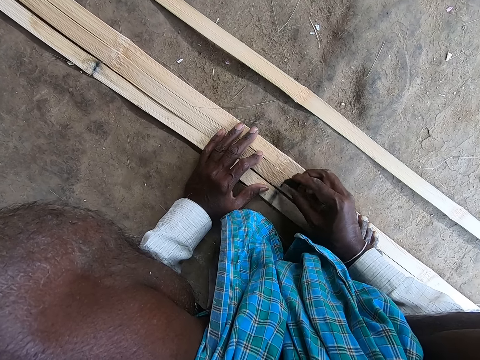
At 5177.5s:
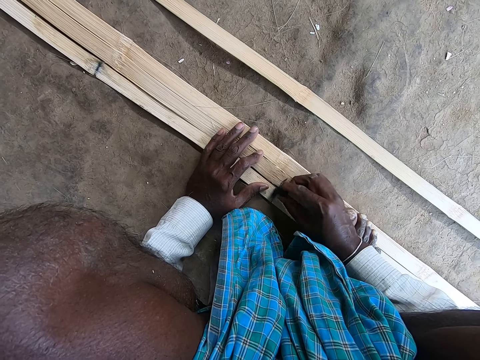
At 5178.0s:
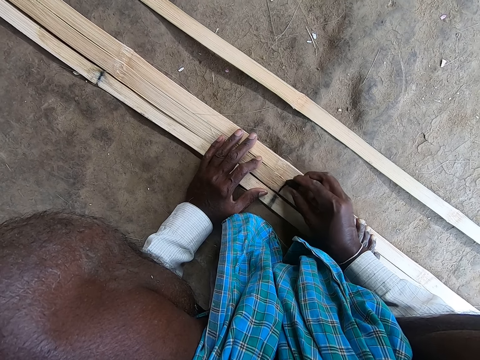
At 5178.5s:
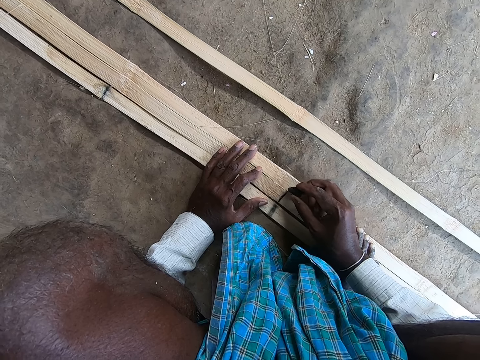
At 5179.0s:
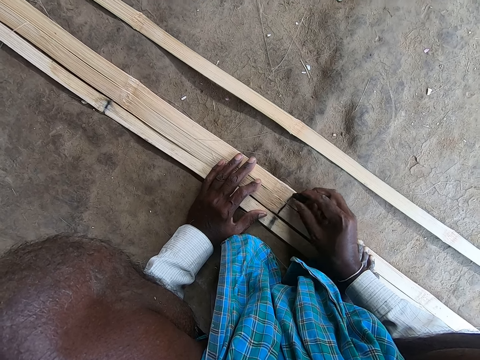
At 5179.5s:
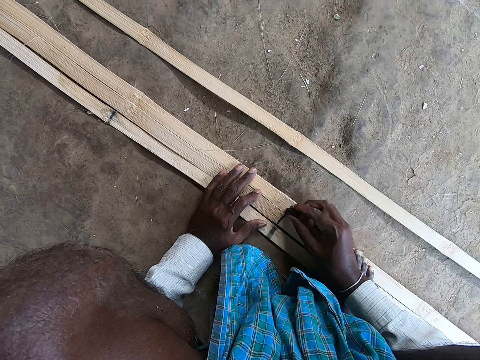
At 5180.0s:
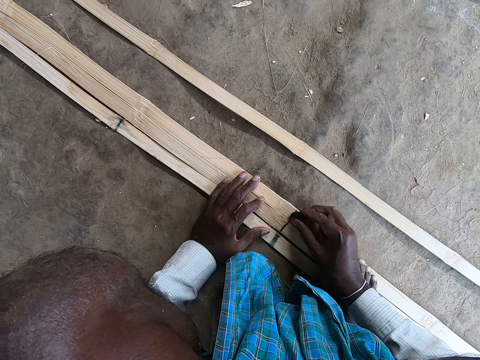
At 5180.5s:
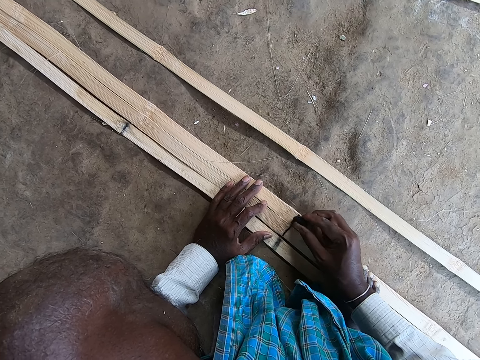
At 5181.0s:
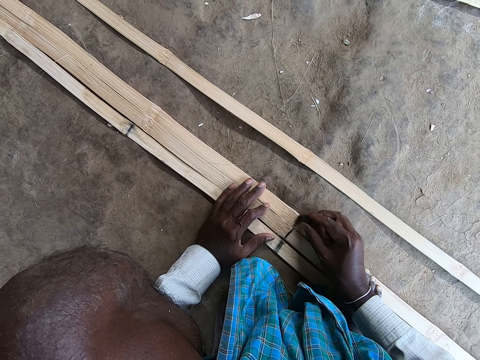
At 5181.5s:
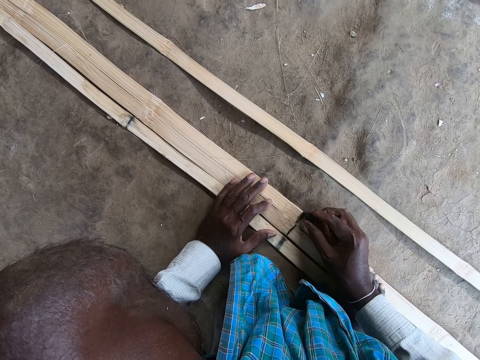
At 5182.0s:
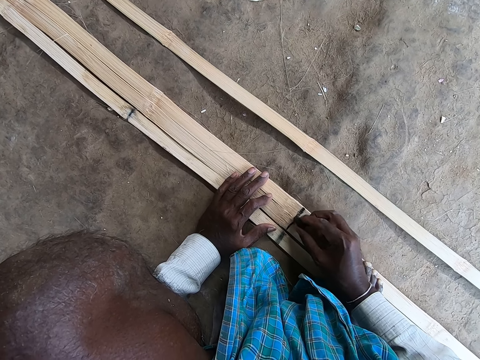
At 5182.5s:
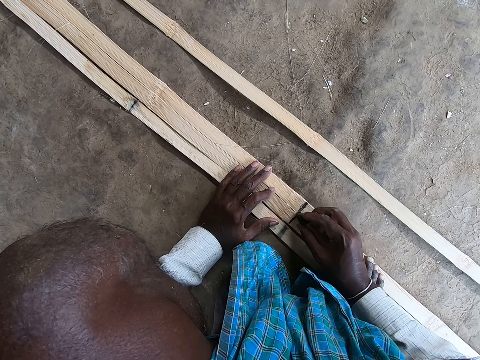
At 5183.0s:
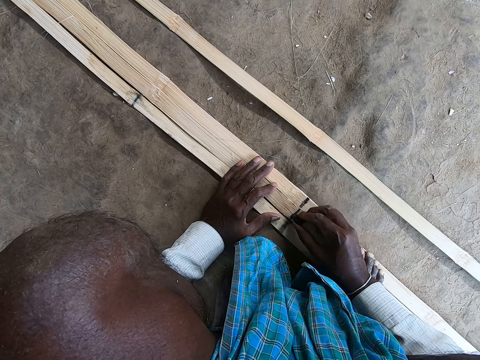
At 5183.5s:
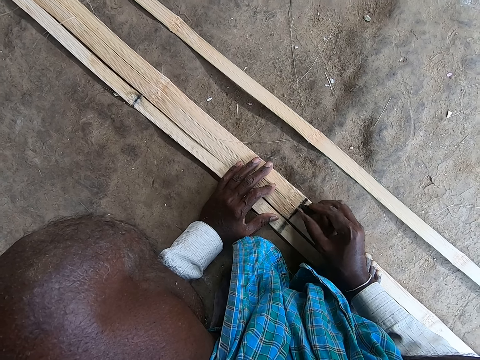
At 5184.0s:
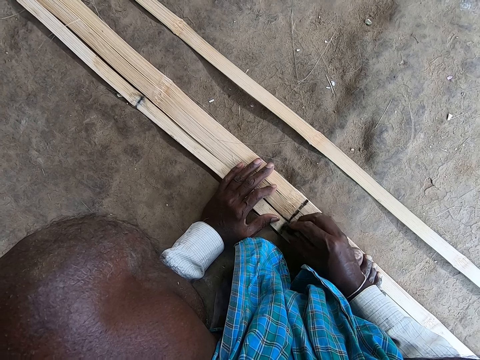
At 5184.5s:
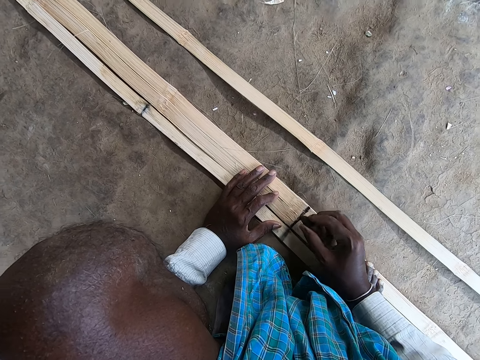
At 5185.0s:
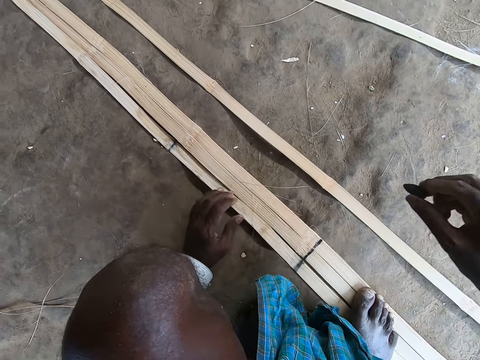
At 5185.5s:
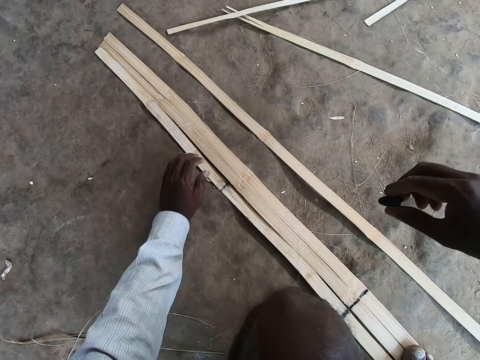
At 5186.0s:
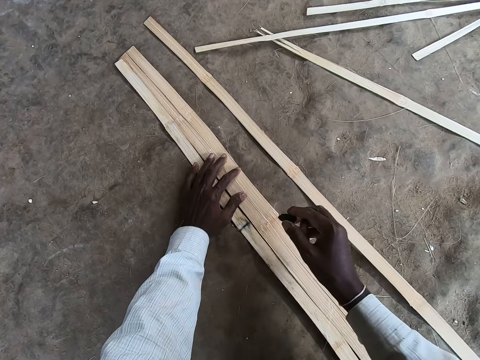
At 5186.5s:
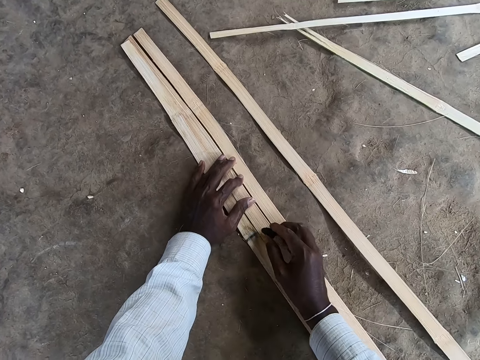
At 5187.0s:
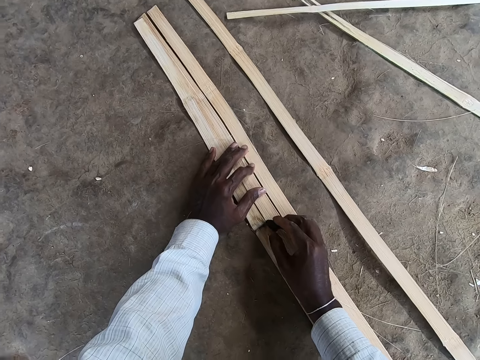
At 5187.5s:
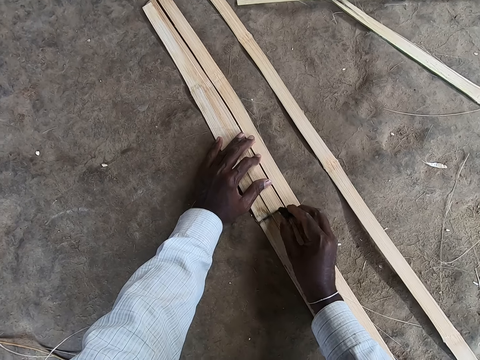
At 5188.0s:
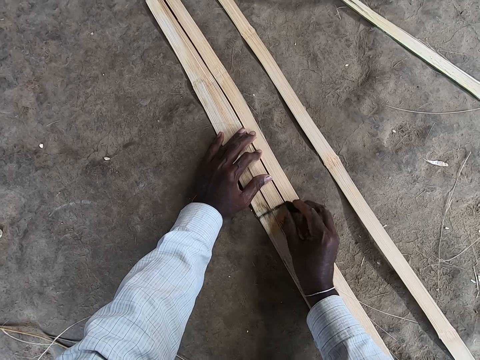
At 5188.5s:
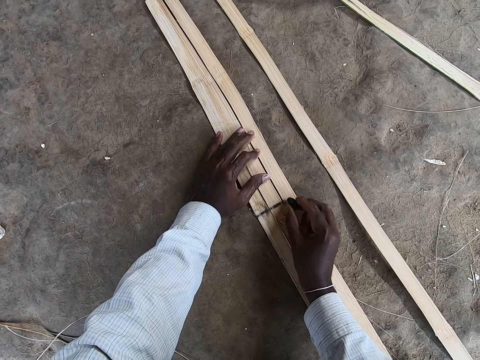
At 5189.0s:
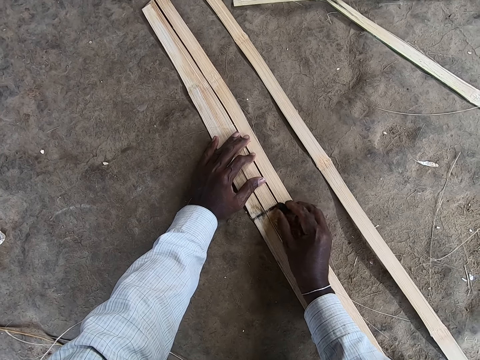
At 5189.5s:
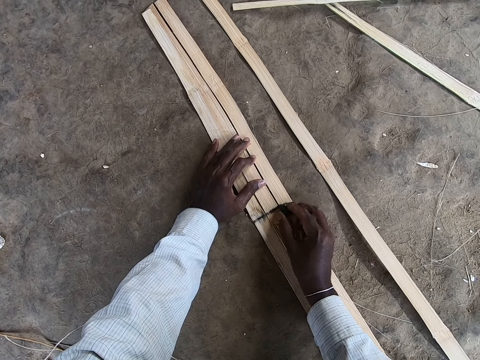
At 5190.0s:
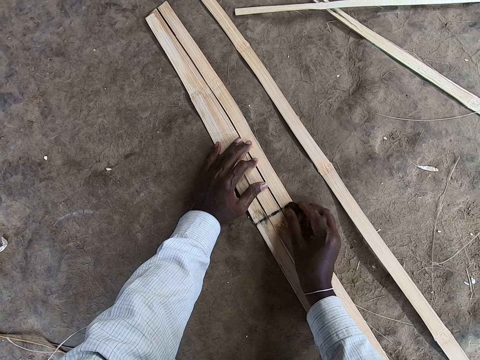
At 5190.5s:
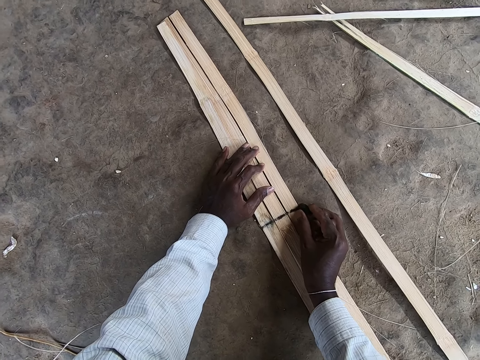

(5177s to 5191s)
The camera wearer places his left hand on the bamboo strips on the ground. He marks the bamboo strips on the ground with the coal in his right hand.

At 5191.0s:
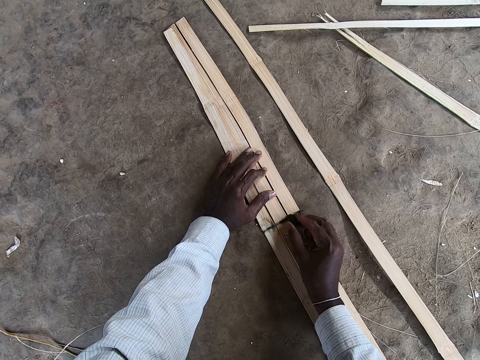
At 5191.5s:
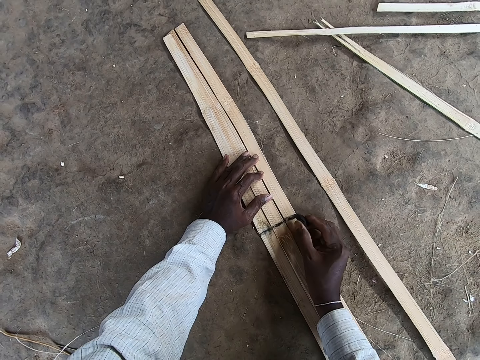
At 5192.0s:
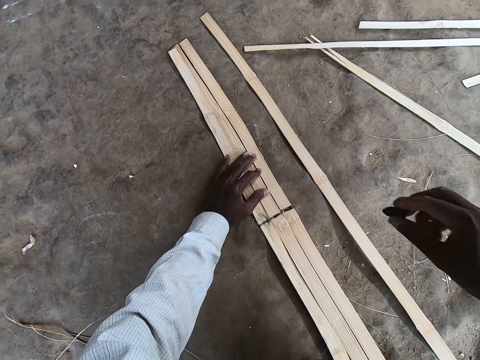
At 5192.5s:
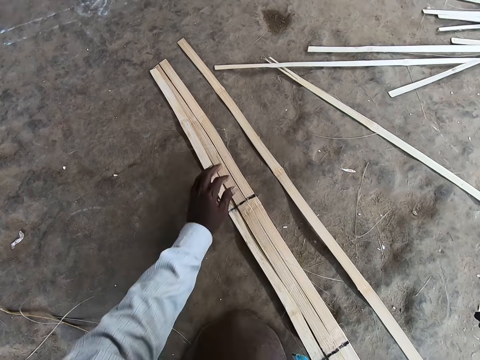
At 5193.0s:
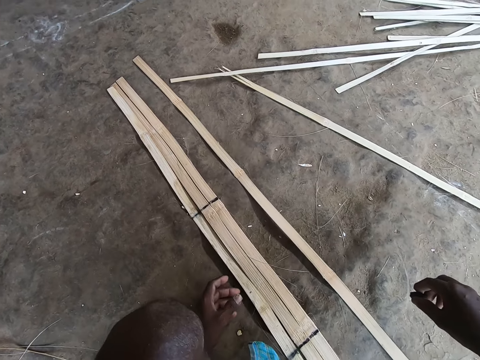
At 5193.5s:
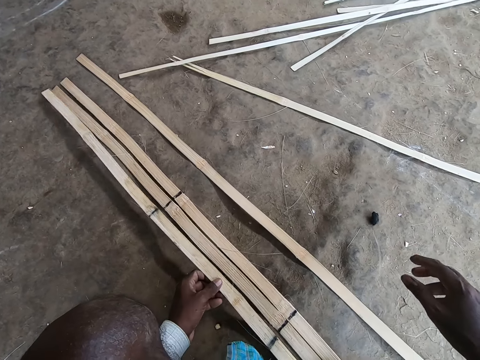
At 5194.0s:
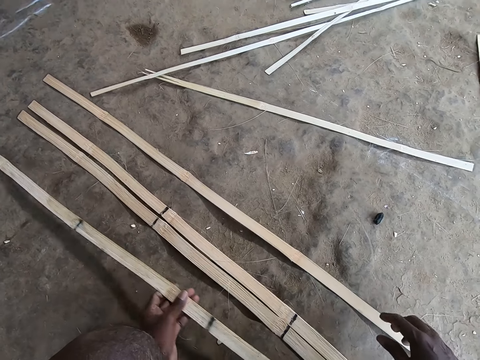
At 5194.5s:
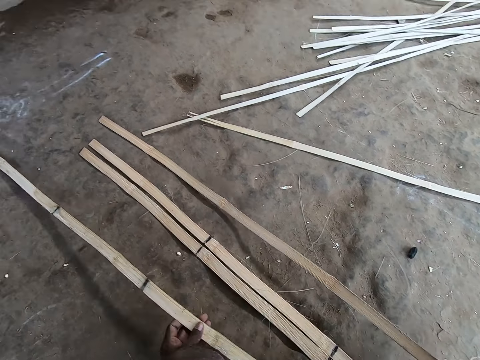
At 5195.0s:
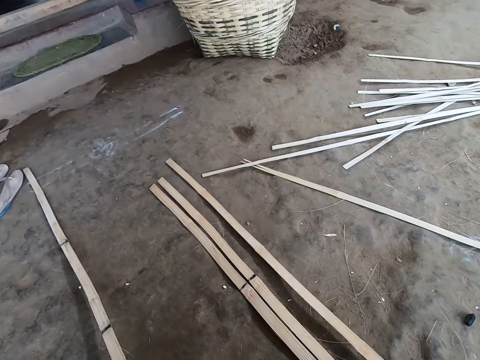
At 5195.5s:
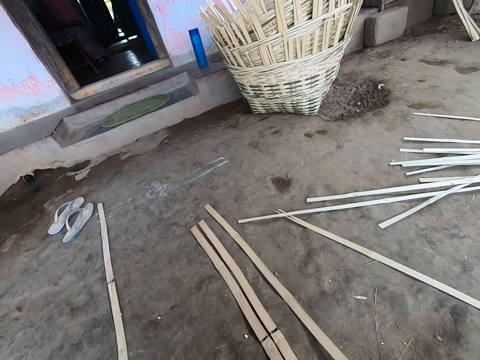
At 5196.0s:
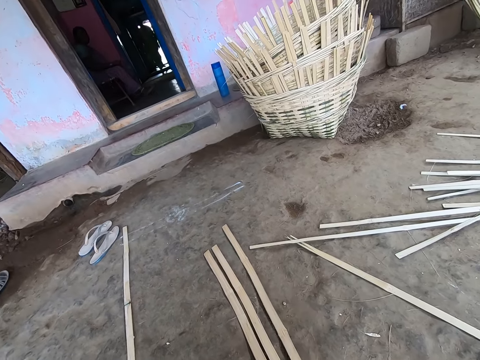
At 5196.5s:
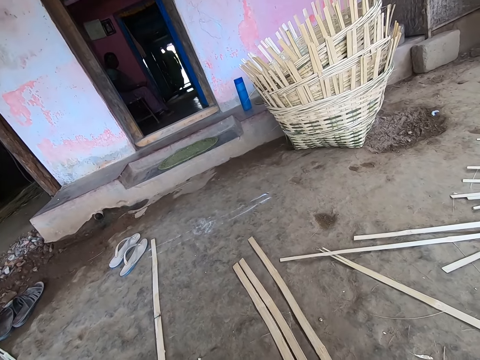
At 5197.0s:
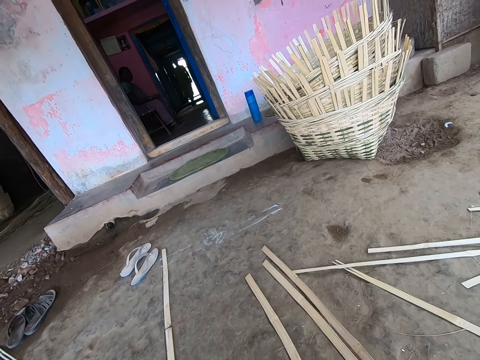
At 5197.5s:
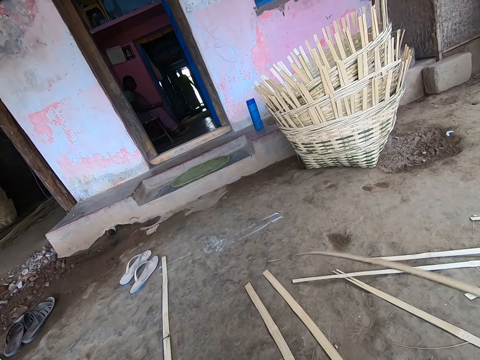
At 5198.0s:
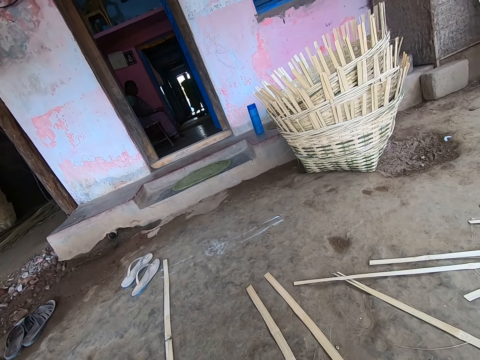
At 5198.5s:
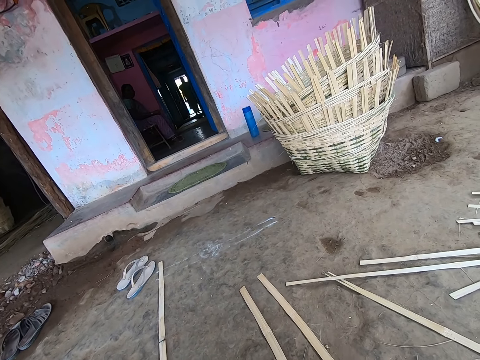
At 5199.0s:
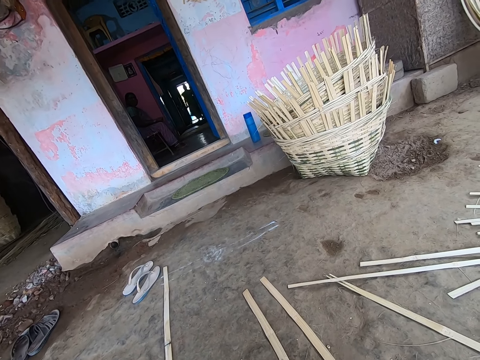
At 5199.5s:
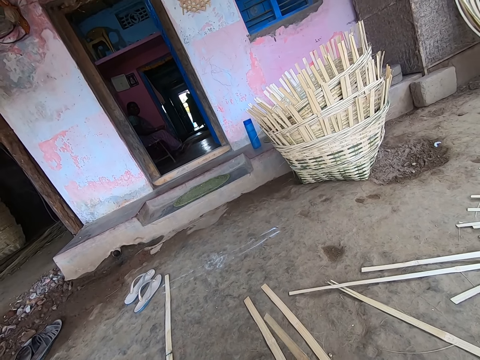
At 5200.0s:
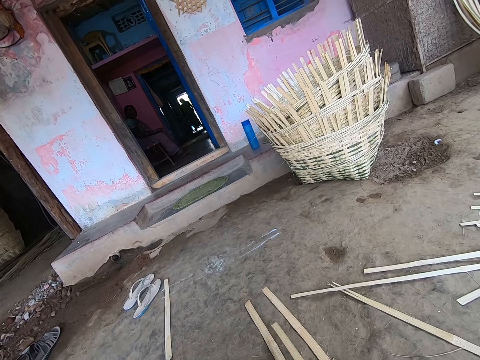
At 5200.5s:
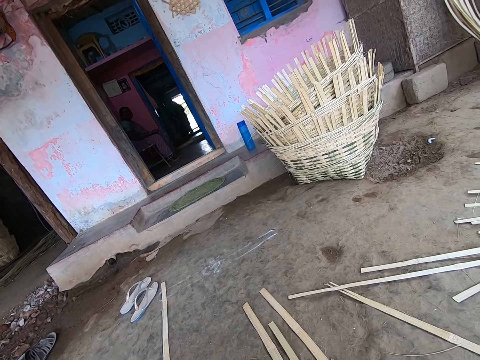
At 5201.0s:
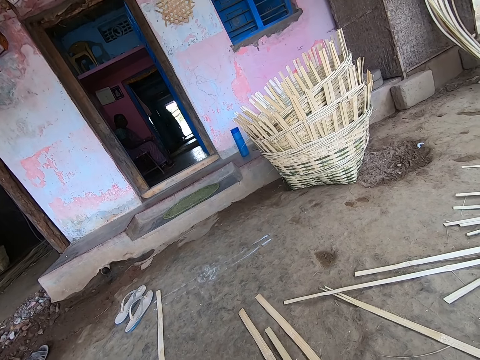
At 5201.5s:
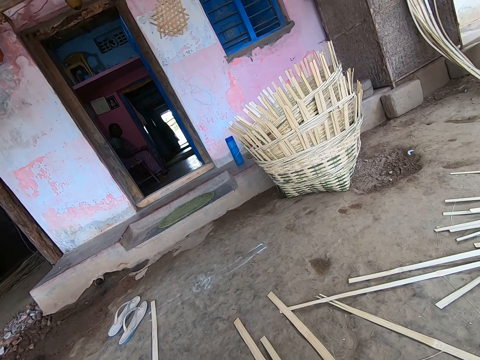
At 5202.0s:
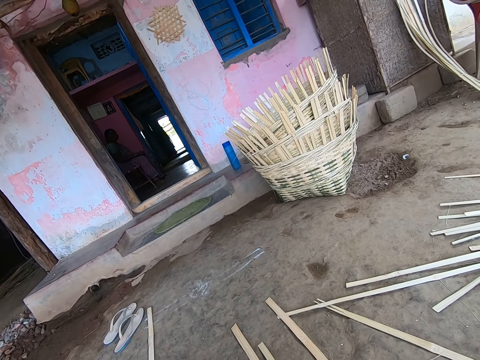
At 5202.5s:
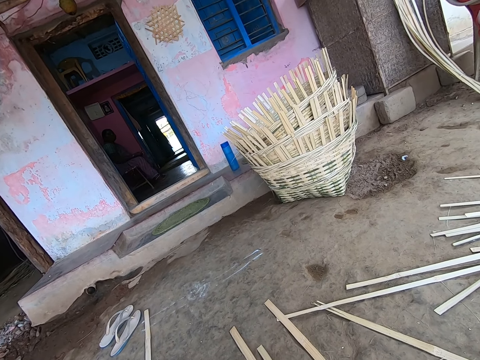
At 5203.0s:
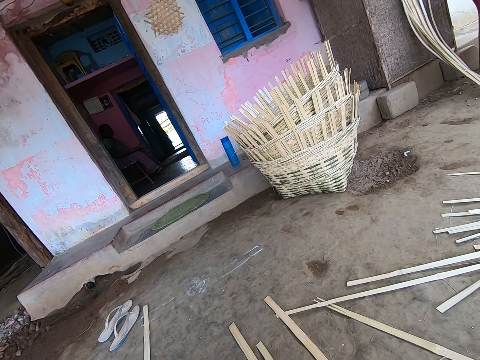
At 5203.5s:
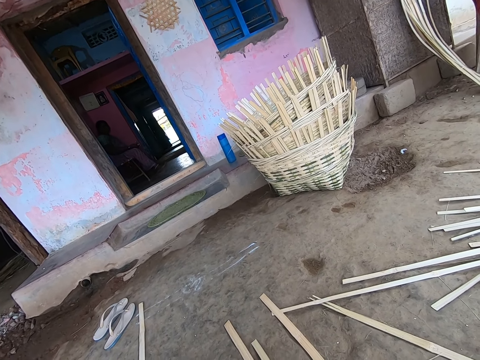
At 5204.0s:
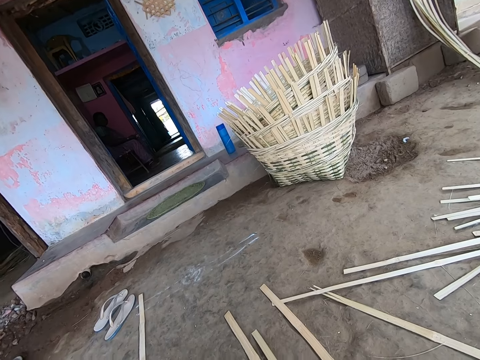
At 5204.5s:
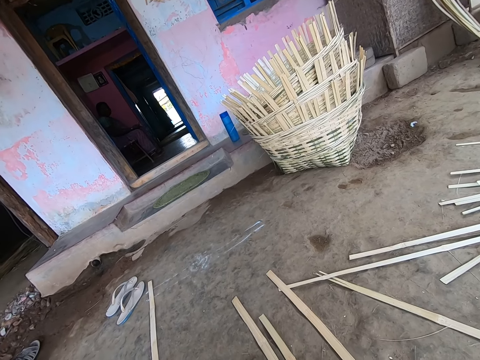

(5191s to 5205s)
The camera wearer picks up the bamboo strip from the ground with his left hand. He throws the coal on the ground with his right hand. He picks up the bamboo strip from the ground with his right hand. He drops the bamboo strip on the ground with his left hand. He drops the bamboo strip on the ground with his right hand. He converses with a female. He adjusts the bamboo strips on the ground with his right hand. He picks up the bamboo strips from the ground with his right hand. He drops the bamboo strip on the ground with his right hand. He adjusts the bamboo strips on the ground with his right hand.
